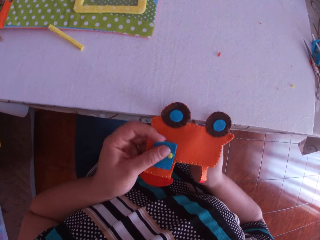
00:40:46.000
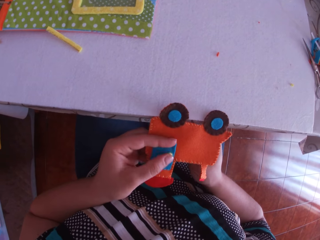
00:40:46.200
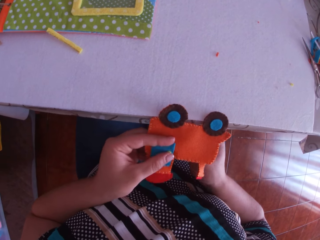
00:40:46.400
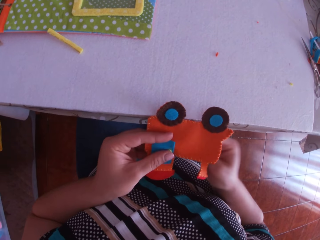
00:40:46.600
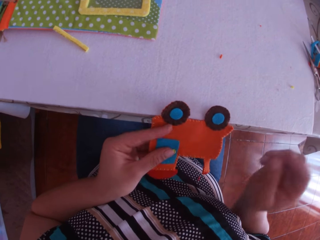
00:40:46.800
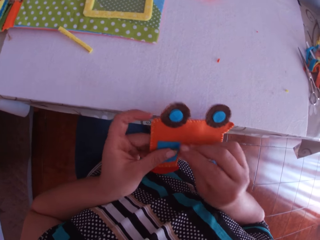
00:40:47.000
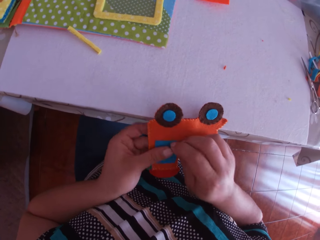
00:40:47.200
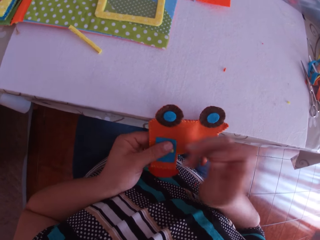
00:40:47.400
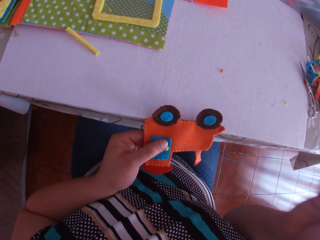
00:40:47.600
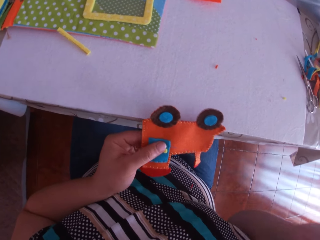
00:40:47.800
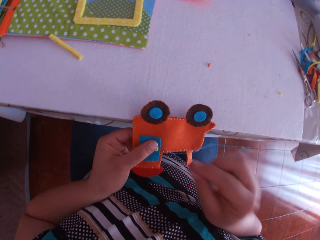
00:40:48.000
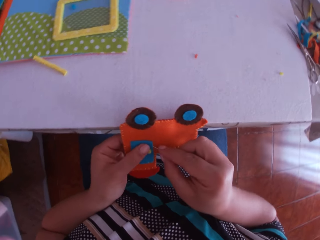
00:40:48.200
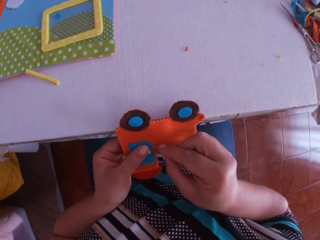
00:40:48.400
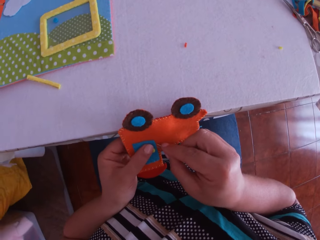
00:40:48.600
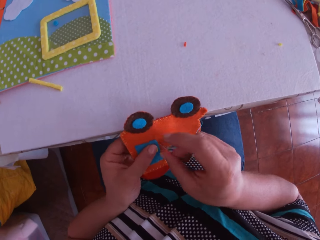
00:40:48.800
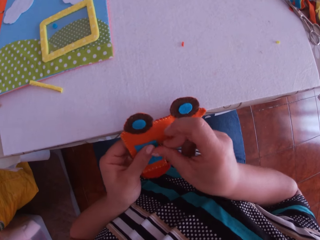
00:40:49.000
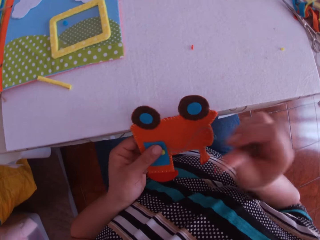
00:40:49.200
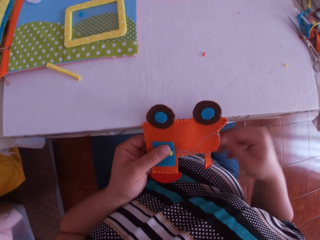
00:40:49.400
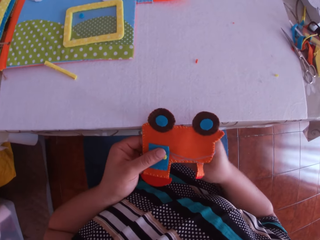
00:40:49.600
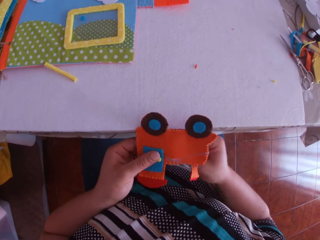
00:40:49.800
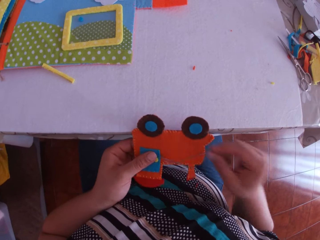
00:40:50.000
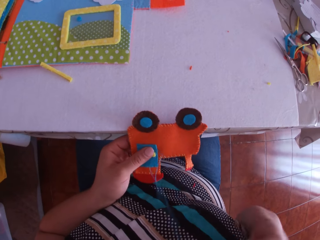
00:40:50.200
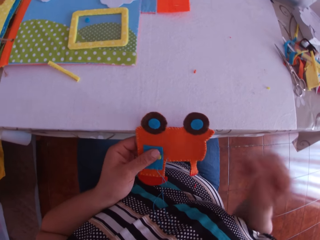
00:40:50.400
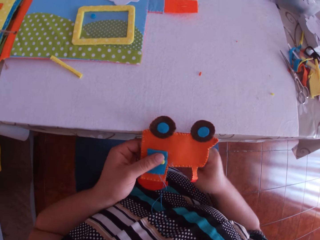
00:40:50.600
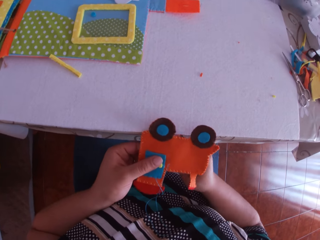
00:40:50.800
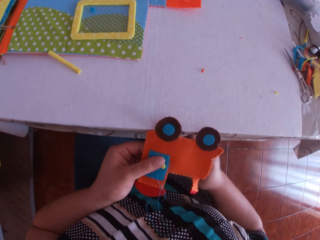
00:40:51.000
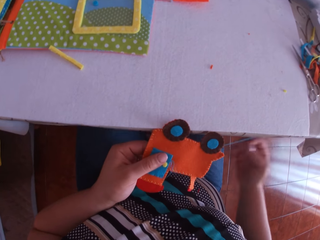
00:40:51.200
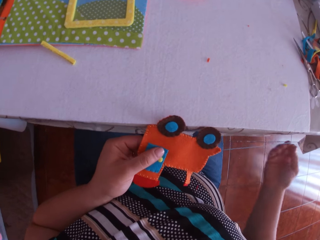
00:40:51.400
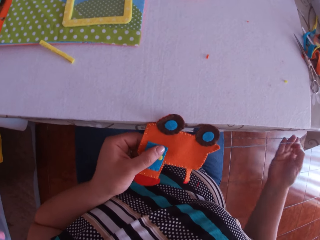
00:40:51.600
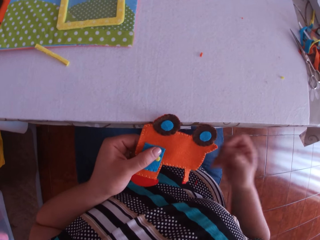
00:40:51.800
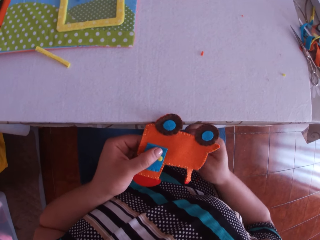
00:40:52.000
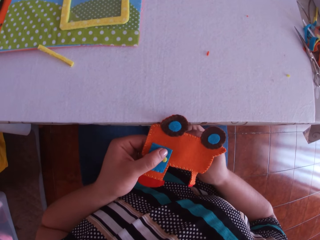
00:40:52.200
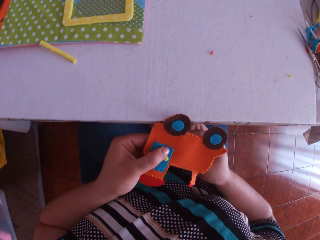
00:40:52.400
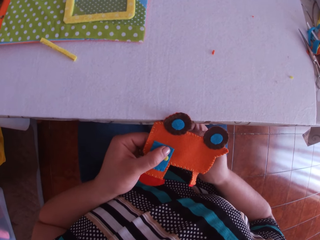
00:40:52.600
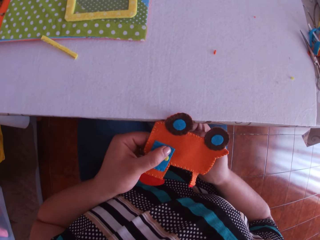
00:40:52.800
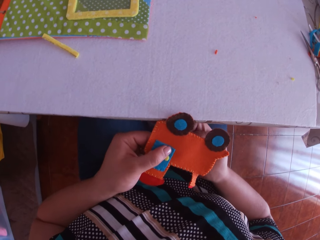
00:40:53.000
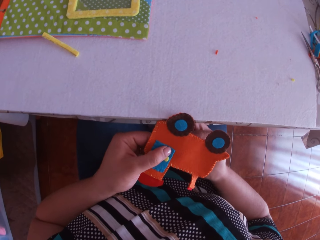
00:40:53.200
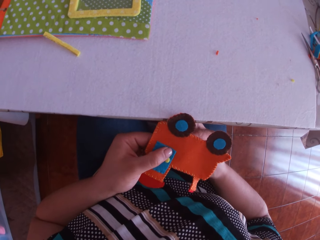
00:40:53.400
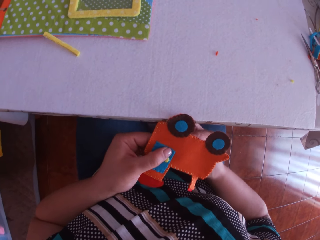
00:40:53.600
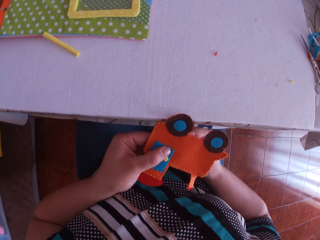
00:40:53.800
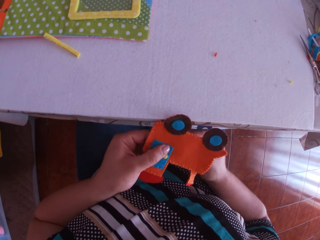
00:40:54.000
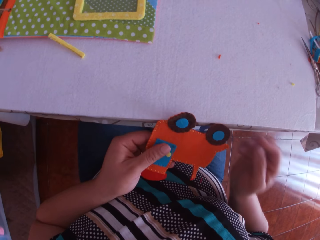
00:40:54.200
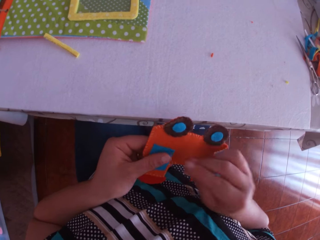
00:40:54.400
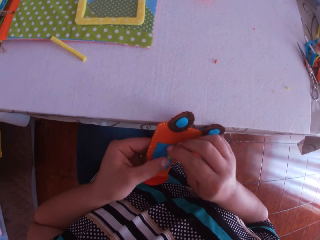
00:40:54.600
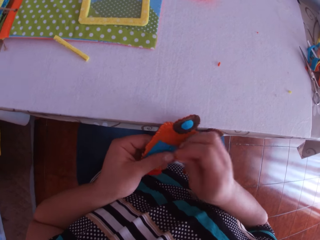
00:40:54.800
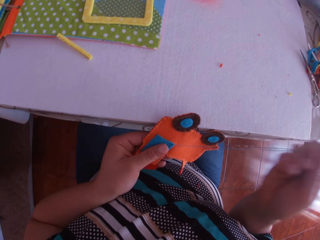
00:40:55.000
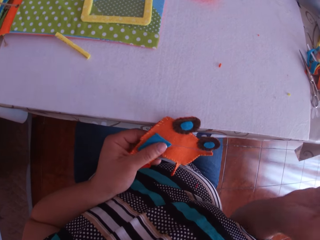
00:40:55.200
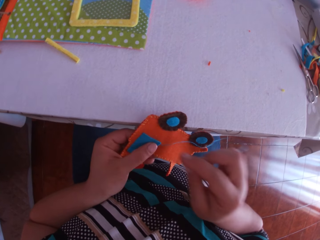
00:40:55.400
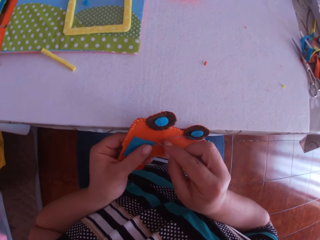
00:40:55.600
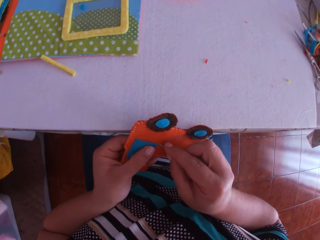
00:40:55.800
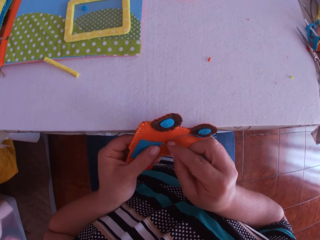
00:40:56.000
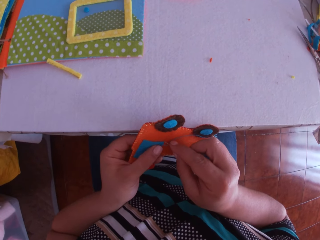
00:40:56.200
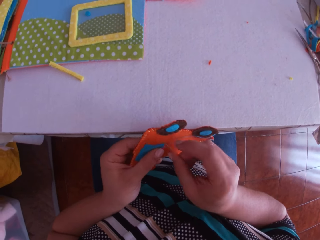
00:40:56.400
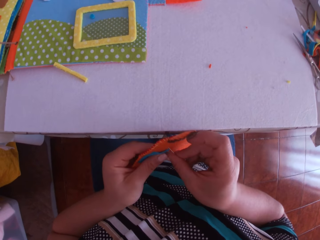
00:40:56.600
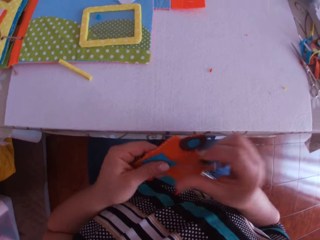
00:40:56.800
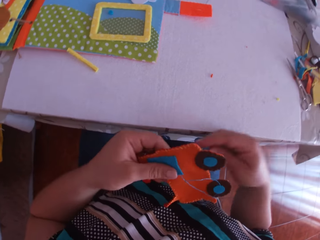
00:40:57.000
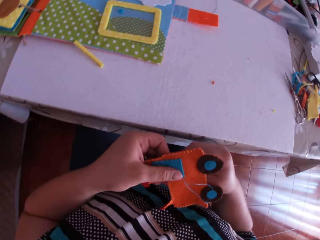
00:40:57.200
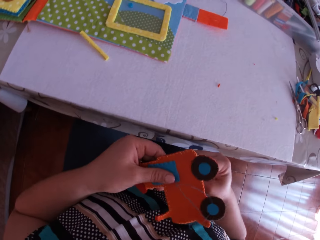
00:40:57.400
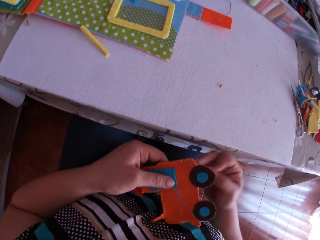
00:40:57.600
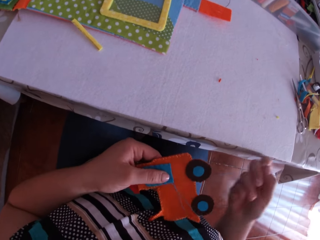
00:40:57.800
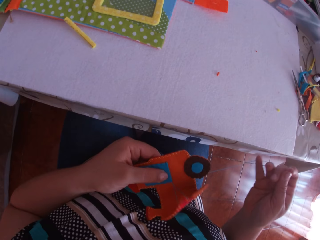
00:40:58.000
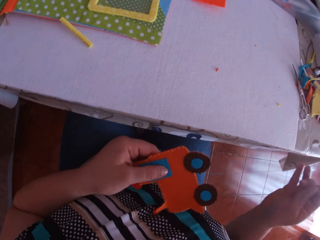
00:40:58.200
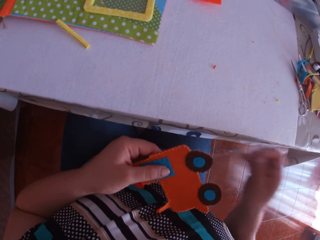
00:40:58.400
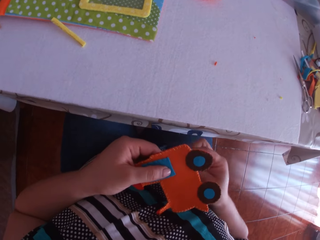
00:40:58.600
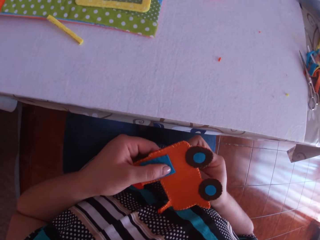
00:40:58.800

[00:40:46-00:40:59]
The camera wearer pulls the thread. They sew a craft toy with a needle. They move the thread sideways. They pull the thread. They sew the craft toy with the needle. They pull the thread. They sew the craft toy with the needle. They pull the thread.

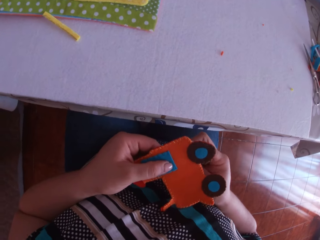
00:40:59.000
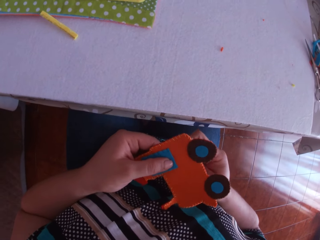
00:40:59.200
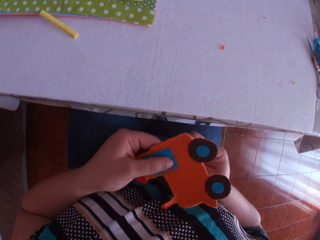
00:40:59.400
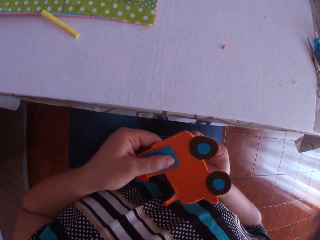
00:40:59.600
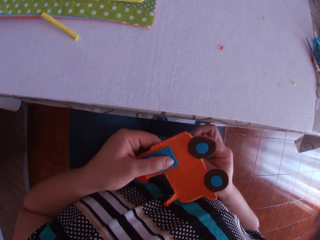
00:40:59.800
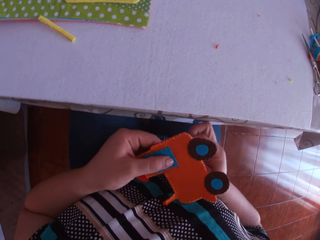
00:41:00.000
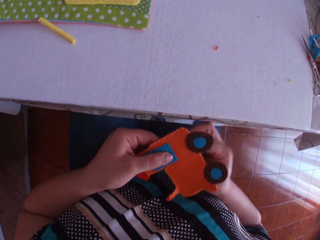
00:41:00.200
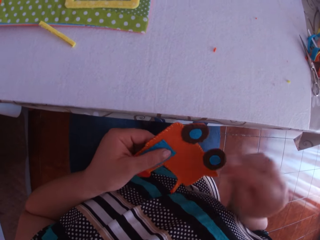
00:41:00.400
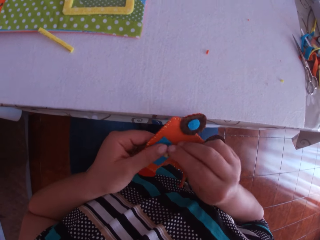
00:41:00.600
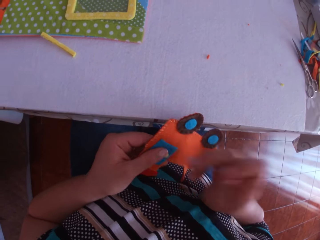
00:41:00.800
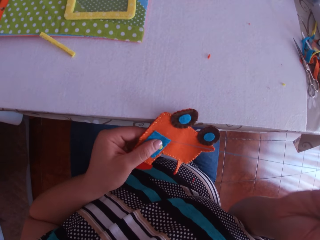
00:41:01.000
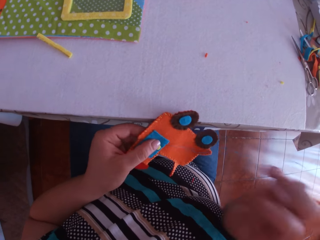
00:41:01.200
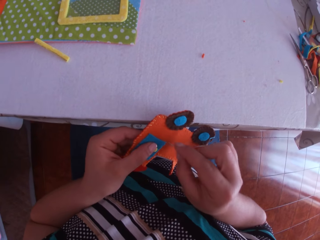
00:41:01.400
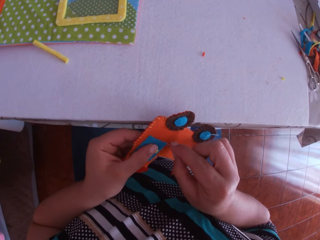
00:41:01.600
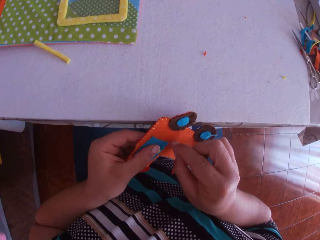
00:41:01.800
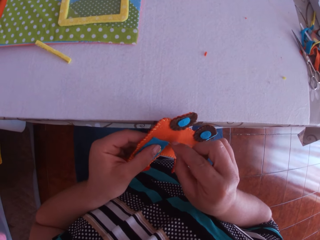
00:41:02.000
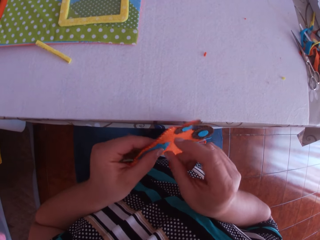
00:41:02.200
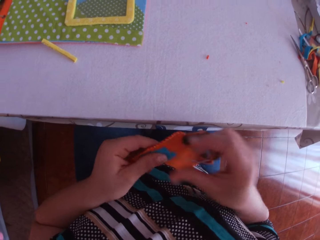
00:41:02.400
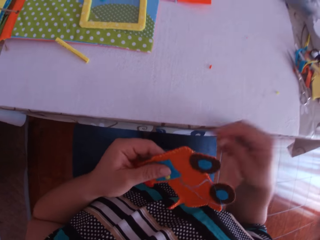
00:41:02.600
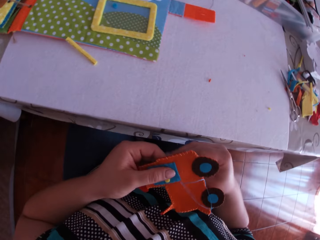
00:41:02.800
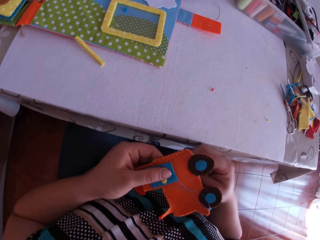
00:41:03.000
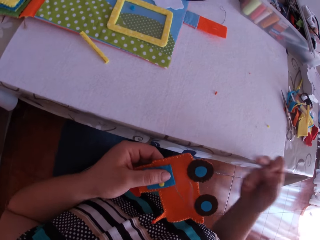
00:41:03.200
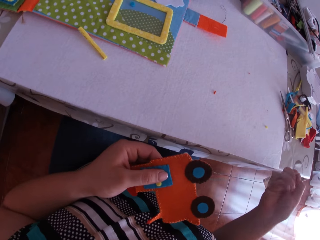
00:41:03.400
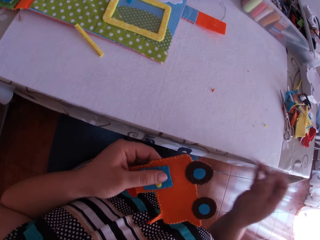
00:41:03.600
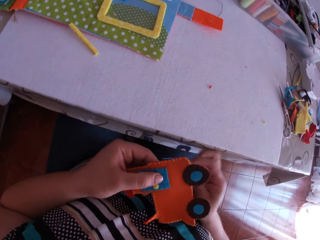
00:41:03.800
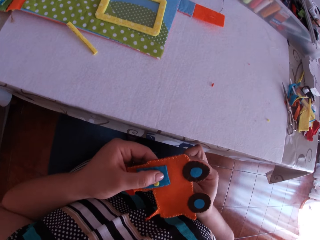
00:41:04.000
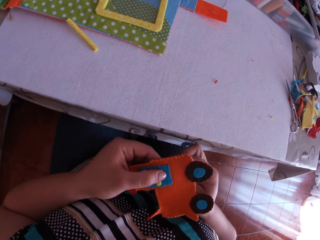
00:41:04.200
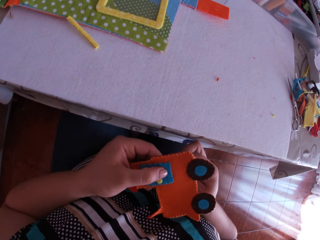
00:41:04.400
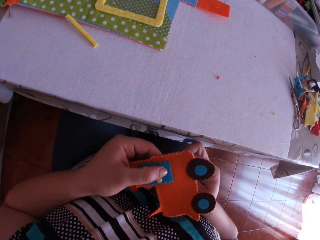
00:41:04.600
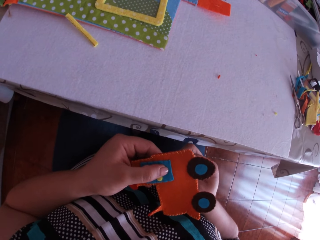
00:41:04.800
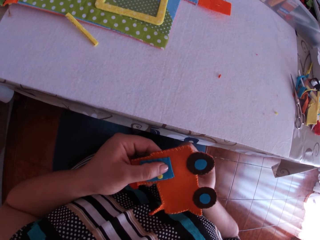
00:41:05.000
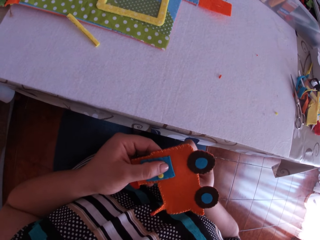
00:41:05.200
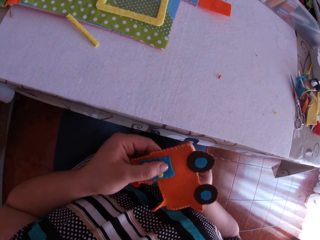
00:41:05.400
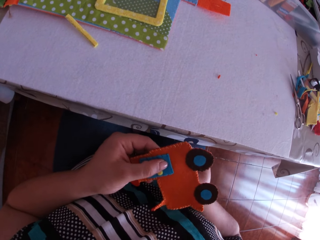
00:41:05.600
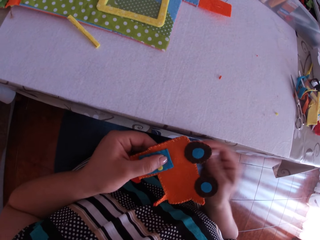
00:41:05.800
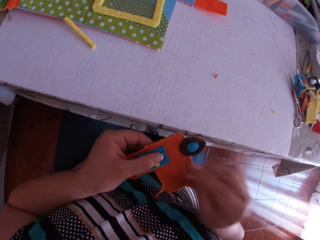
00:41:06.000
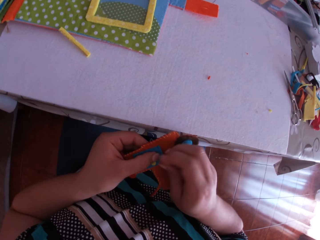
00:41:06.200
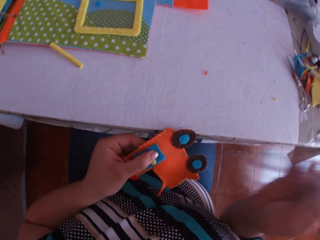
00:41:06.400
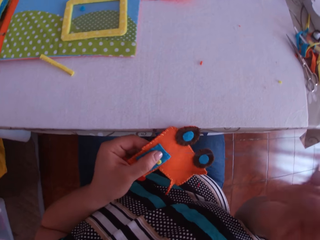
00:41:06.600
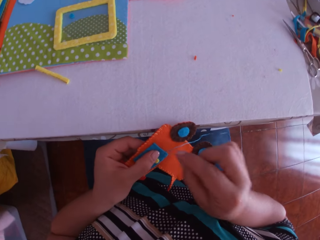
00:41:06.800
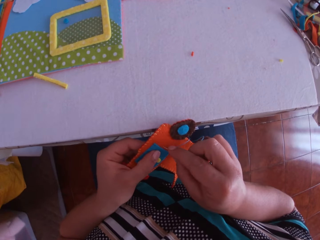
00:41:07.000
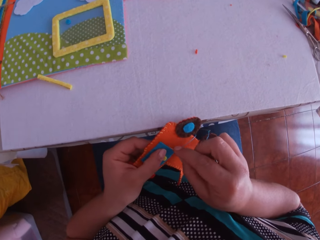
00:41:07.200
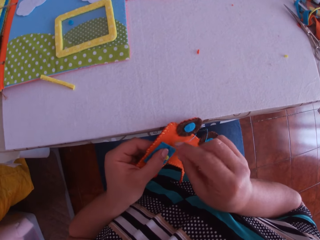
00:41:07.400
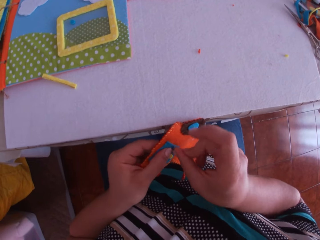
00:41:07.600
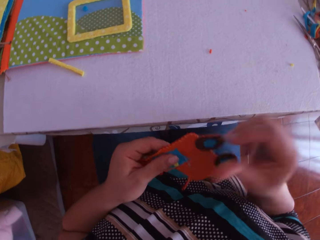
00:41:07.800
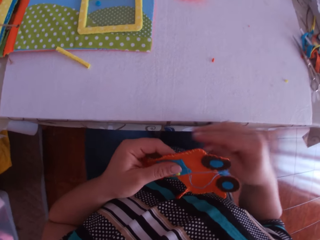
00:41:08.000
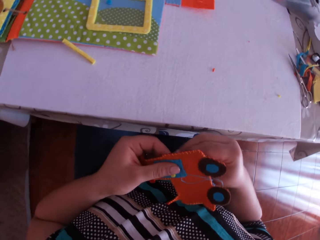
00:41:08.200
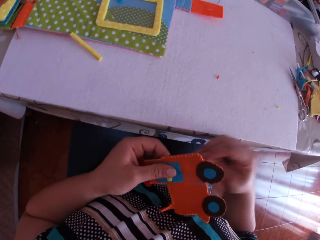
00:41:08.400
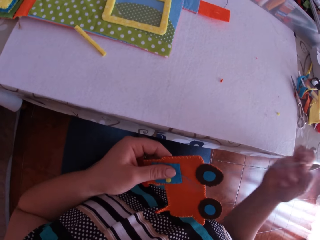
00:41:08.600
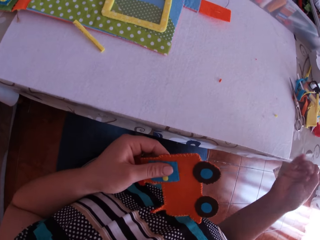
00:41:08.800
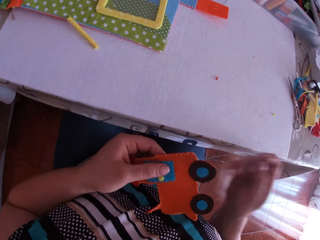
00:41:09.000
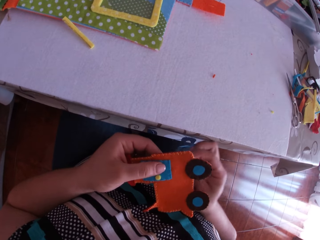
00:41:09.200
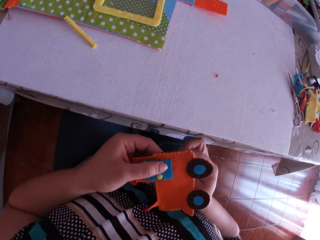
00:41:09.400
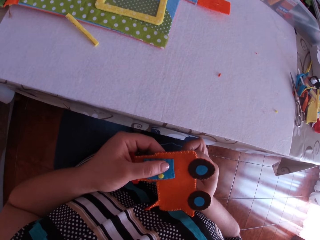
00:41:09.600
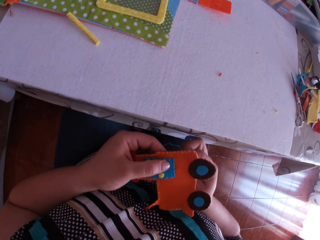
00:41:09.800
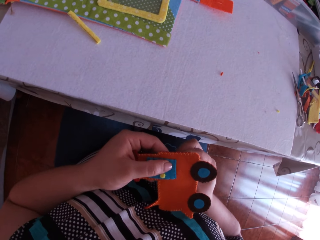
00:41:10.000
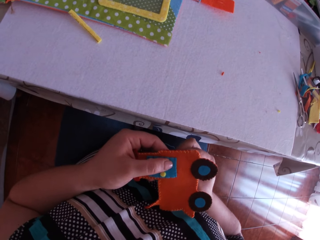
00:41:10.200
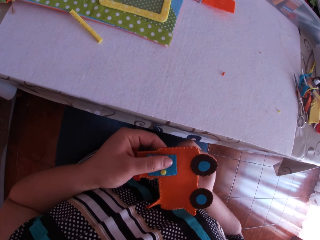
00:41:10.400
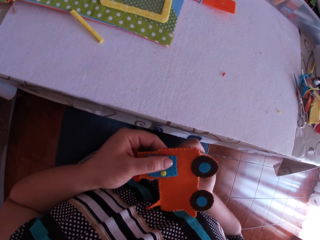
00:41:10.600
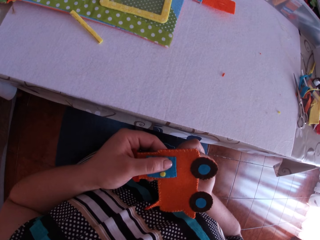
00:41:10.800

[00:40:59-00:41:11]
The camera wearer sews a craft toy with a needle. They pull the thread. They sew the craft toy with the needle. They pull the thread. They sew the craft toy with the needle. They pull the thread. They sew the craft toy with the needle. They pull the thread. They sew the craft toy with the needle.
